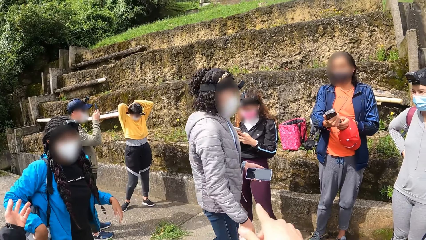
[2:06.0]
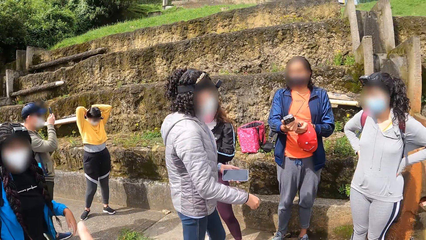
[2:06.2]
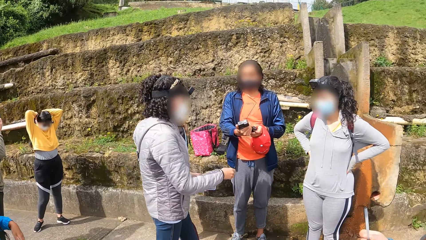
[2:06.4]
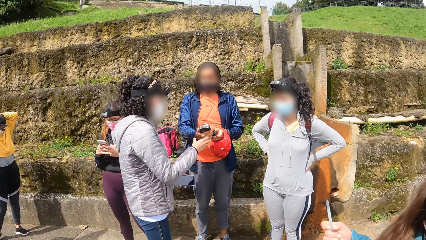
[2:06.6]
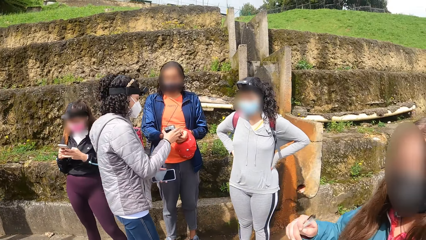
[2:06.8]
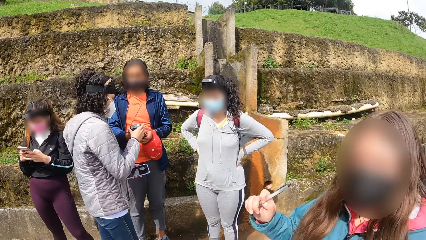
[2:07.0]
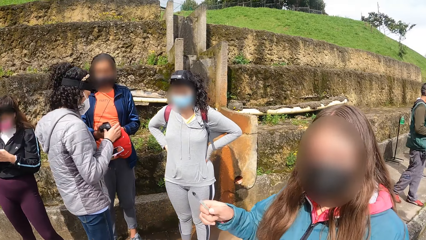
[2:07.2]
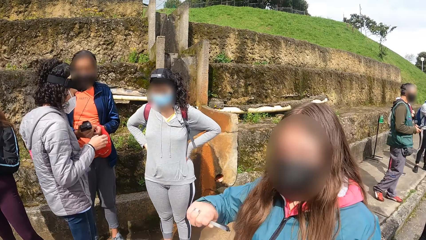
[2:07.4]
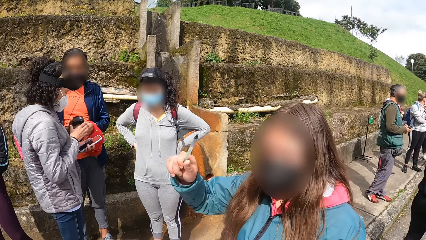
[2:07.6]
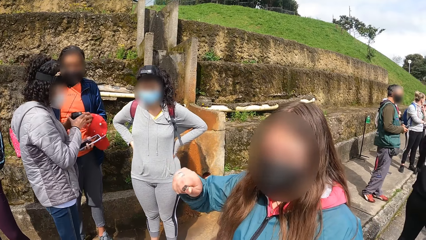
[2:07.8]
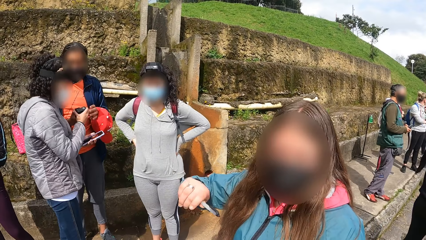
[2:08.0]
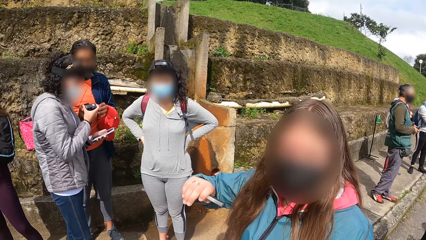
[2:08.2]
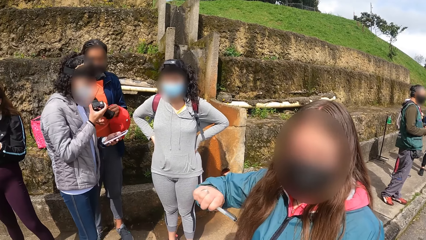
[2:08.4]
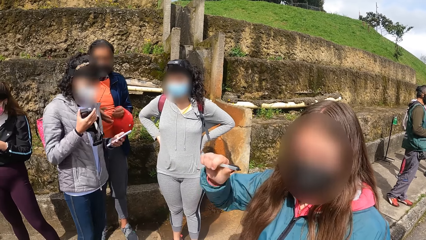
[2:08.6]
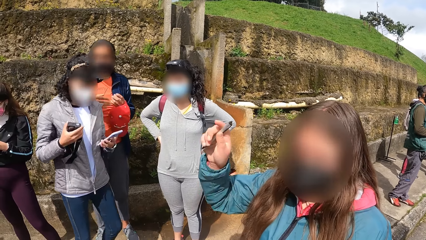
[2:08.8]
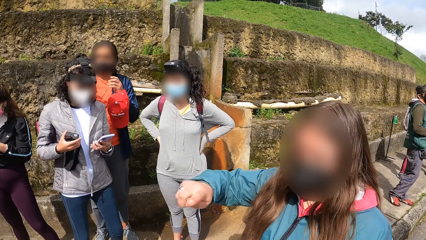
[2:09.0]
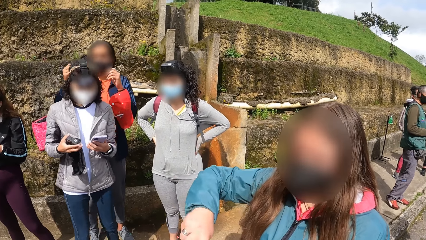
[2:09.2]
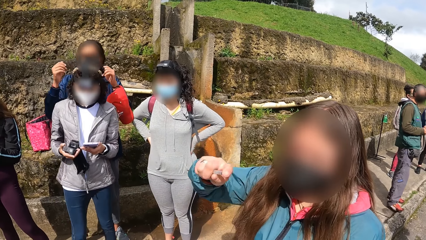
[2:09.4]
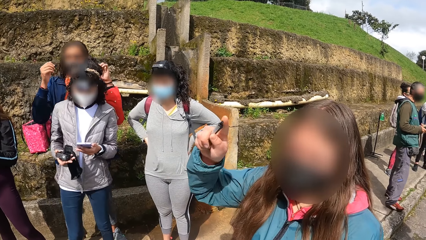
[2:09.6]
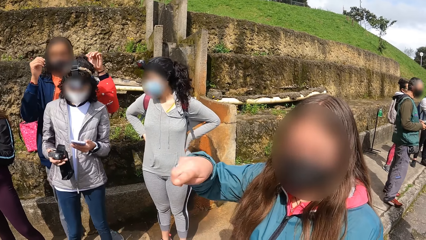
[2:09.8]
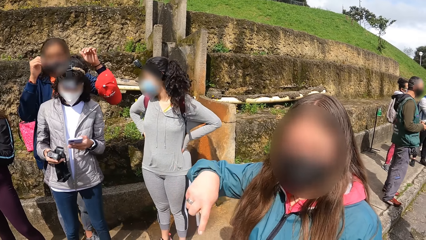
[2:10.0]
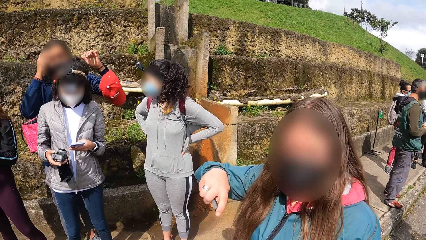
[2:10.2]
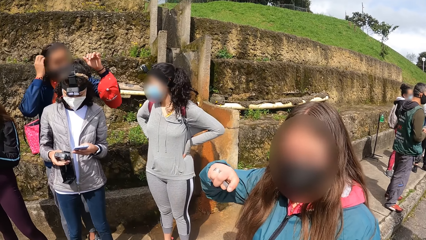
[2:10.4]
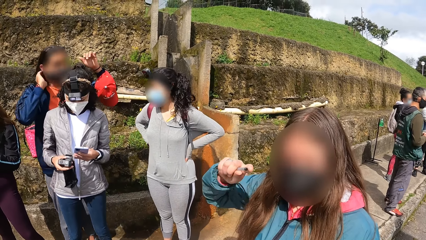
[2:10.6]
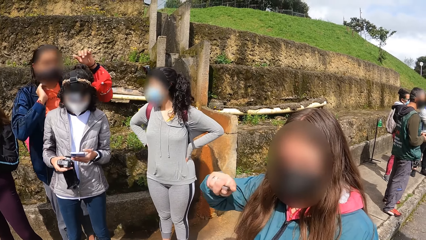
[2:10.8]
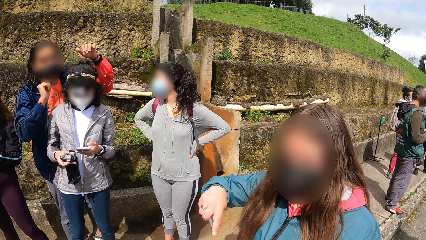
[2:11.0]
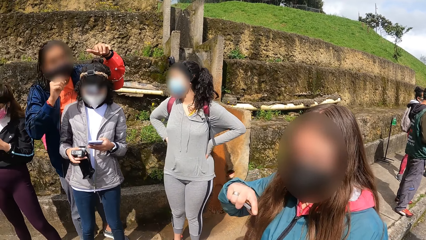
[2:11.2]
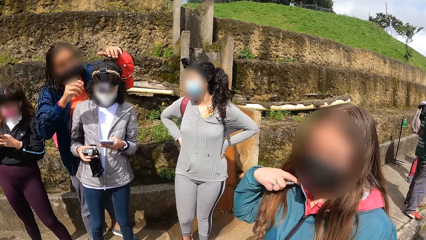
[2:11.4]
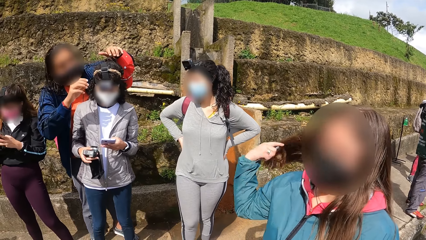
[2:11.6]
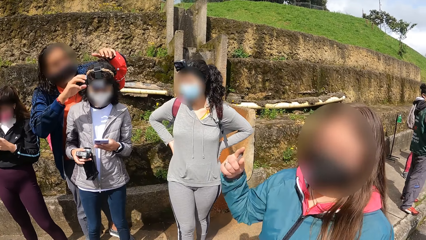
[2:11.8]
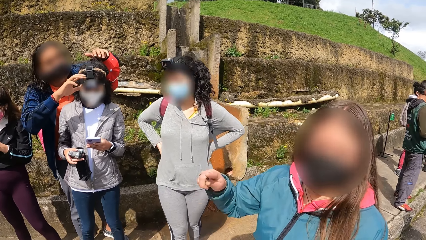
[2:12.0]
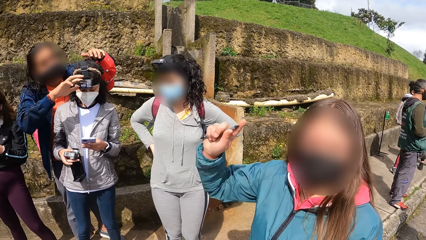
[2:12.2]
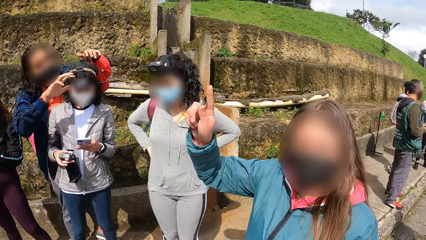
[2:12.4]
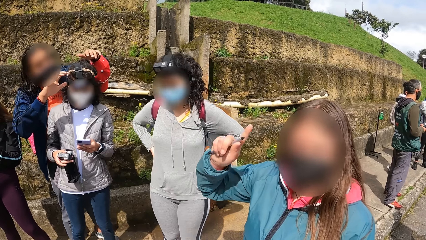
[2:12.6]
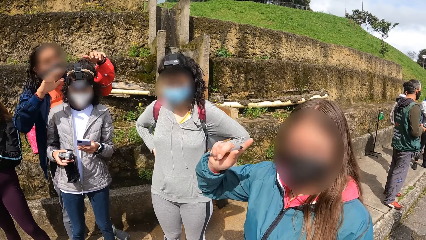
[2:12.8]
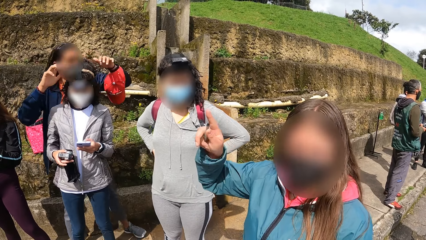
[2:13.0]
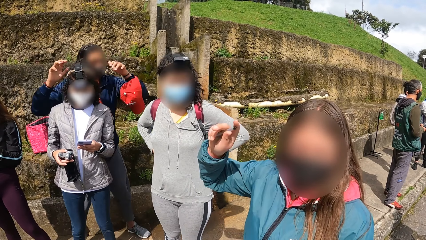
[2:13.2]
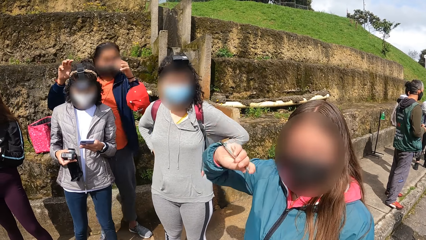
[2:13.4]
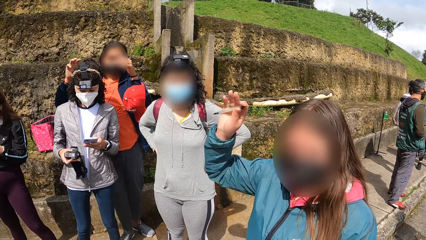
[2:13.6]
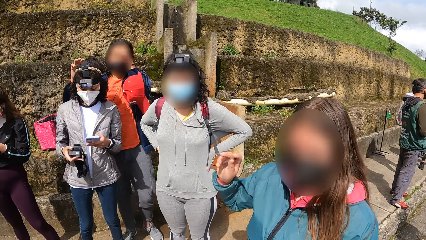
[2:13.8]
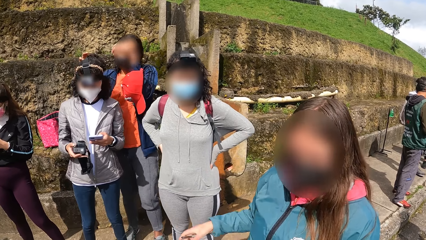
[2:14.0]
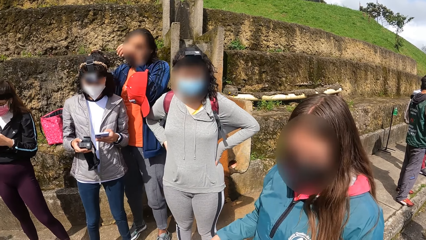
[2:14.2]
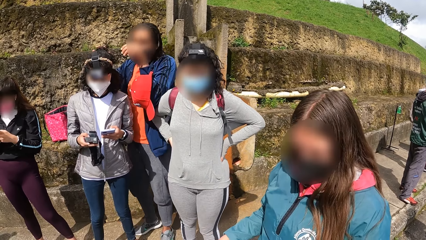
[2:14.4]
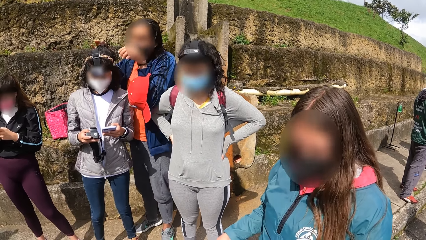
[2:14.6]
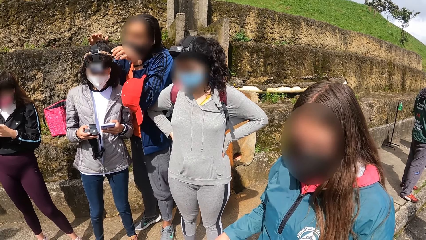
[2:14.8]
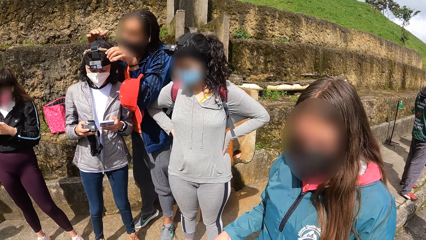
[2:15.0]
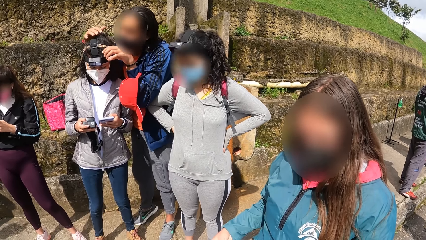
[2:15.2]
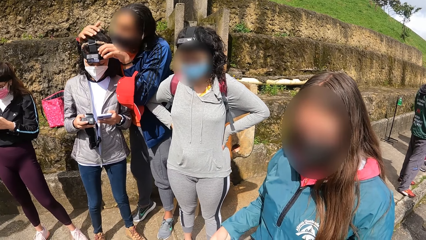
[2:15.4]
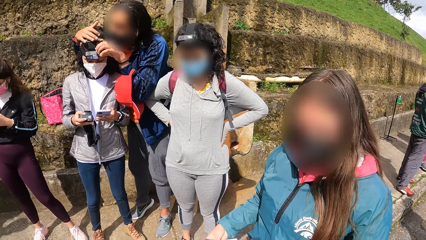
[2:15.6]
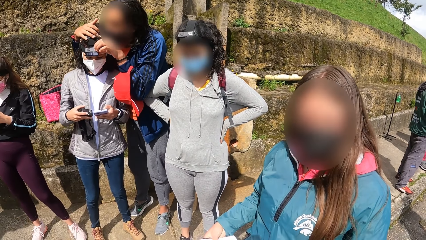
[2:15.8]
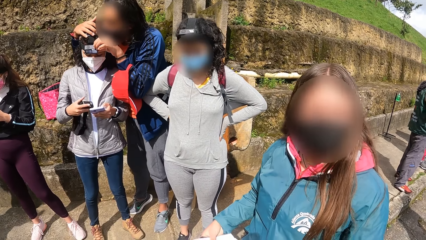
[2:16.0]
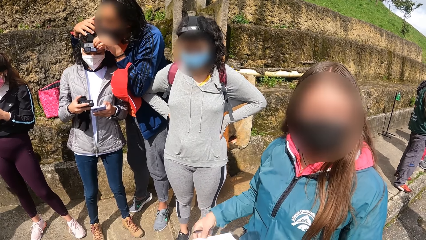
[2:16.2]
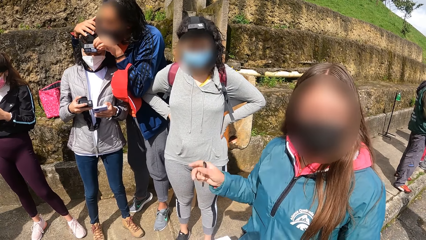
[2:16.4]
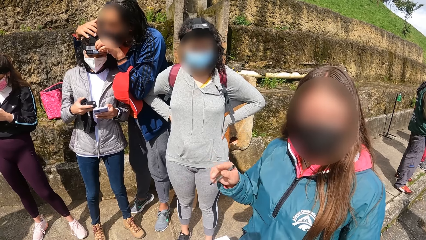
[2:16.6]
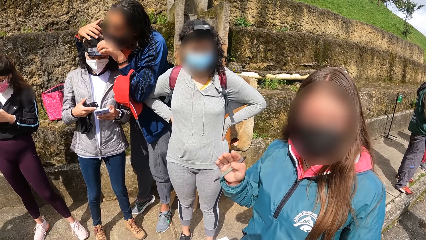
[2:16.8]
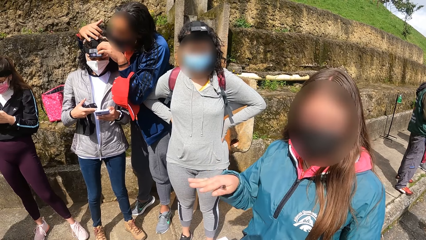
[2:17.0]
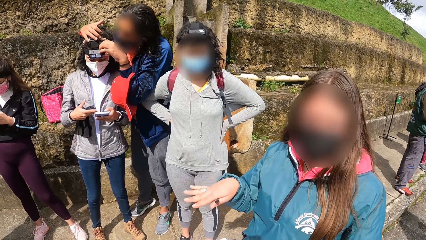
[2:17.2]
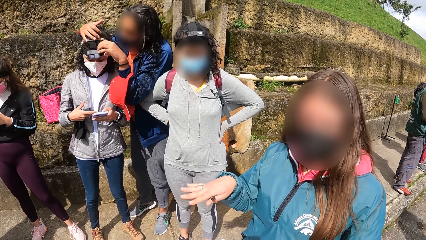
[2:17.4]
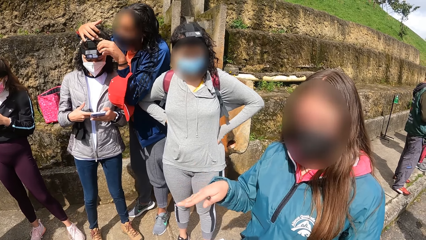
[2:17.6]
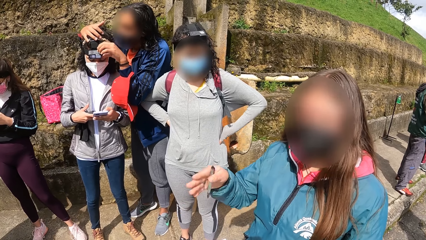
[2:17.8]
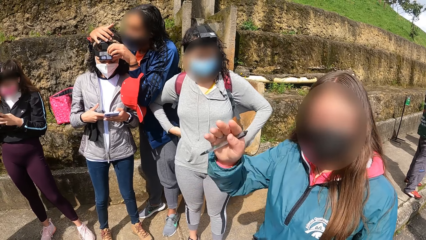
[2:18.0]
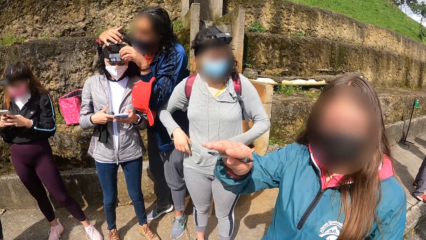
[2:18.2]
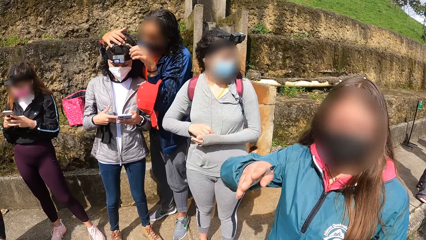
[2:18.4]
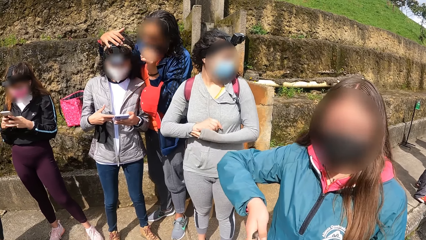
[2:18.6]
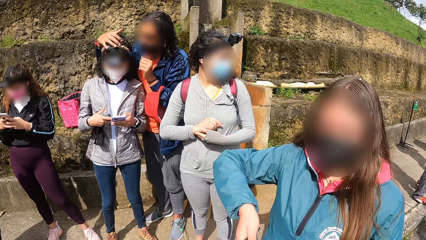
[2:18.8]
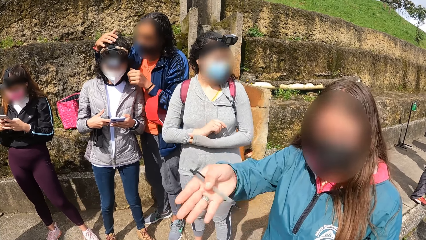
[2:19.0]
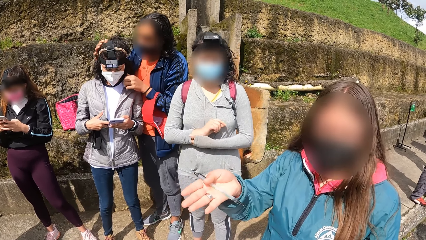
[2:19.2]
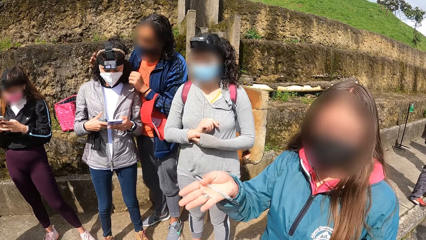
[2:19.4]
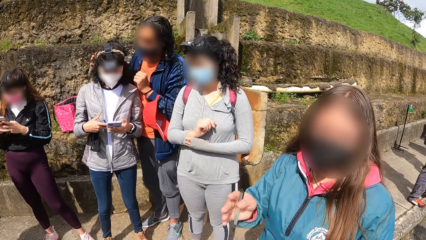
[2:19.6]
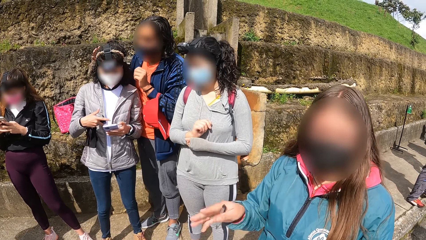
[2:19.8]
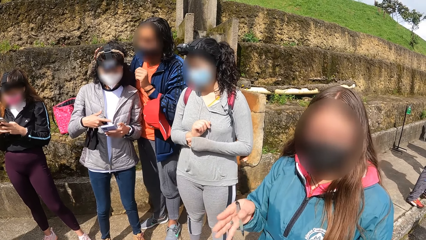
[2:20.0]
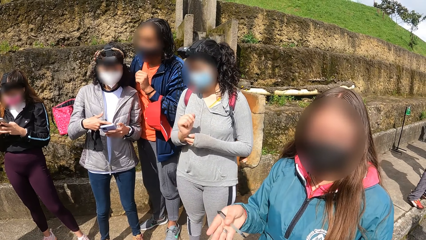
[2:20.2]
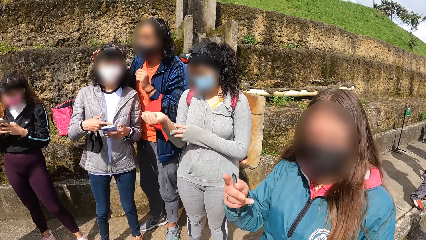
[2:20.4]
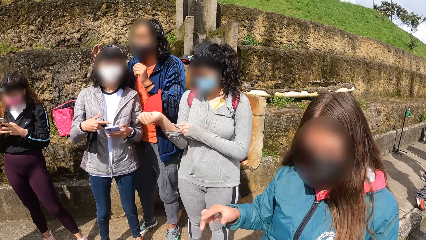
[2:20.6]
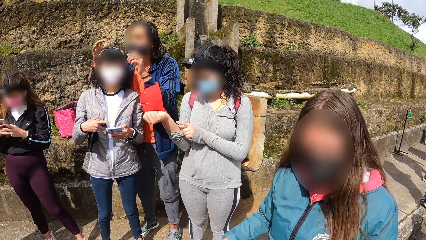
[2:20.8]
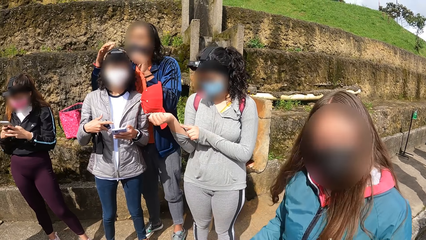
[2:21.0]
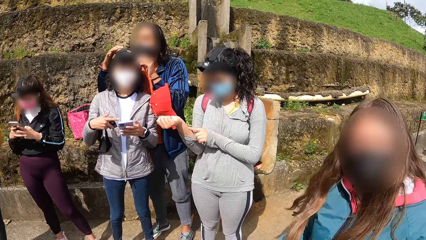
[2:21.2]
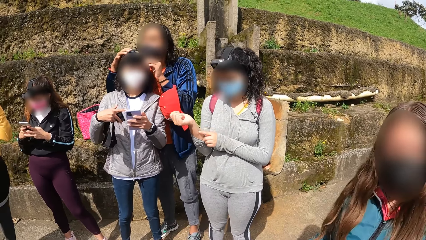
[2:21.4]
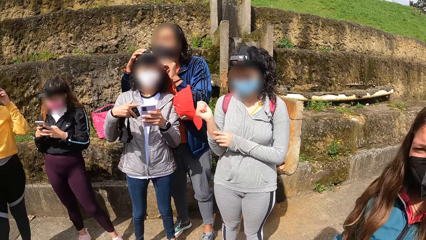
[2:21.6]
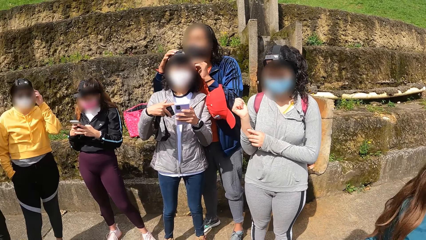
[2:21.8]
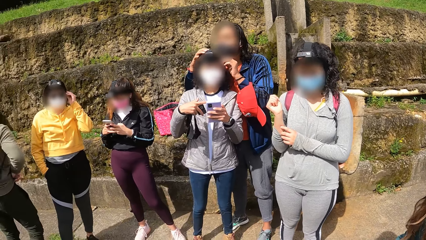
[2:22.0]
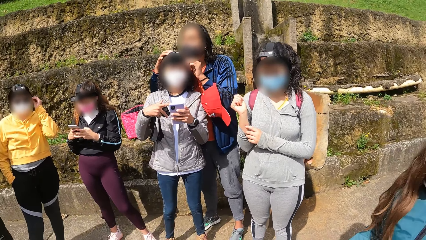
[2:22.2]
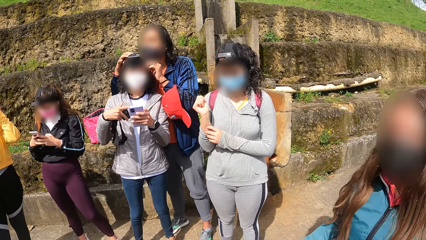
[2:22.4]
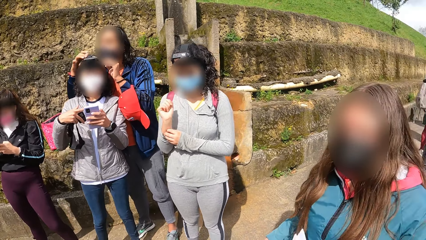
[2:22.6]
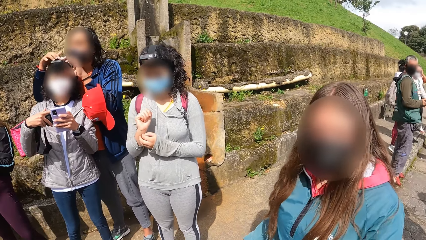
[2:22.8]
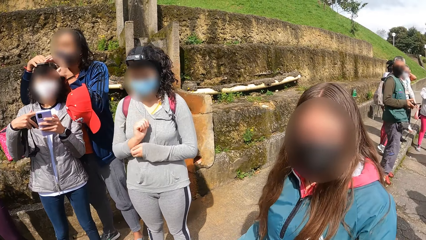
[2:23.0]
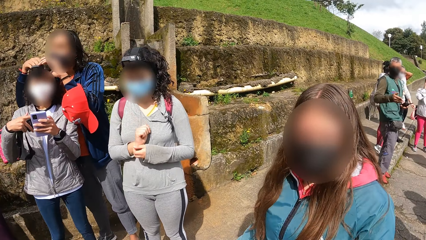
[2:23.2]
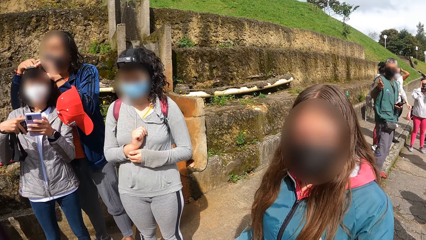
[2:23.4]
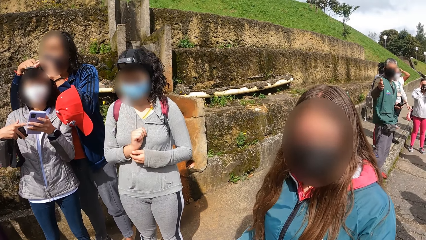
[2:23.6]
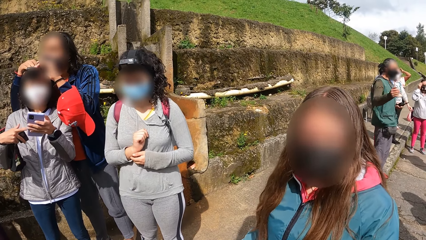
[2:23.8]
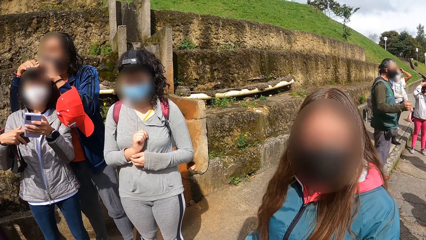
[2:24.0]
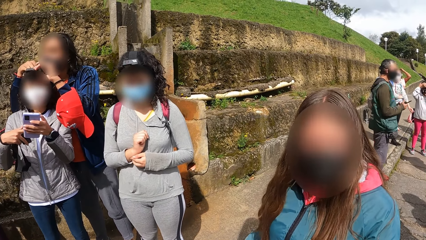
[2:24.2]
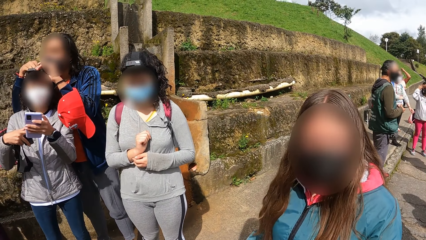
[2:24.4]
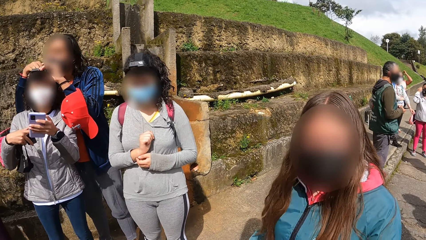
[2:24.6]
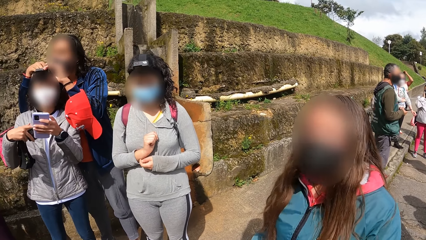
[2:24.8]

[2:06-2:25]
The camera wearer points her right hand at the woman. Another woman gestures with her right hand. A man talks to the camera wearer. The man adjusts the camera on another woman's head with both hands. Another woman scratches her right hand with her left hand.
